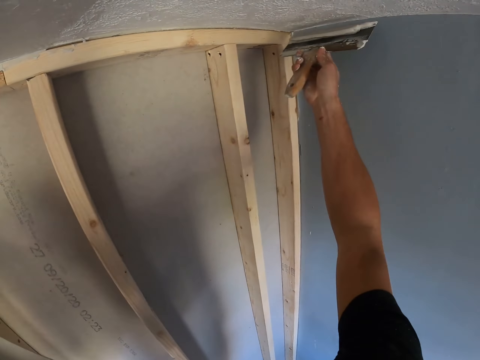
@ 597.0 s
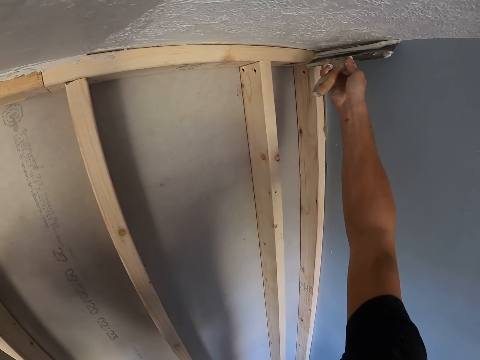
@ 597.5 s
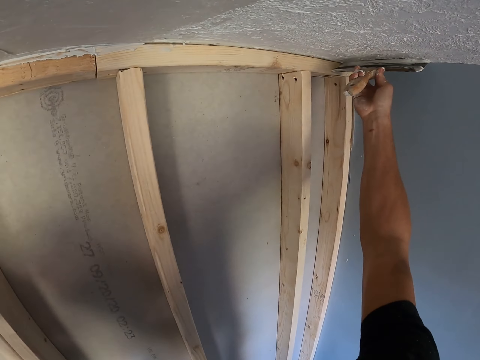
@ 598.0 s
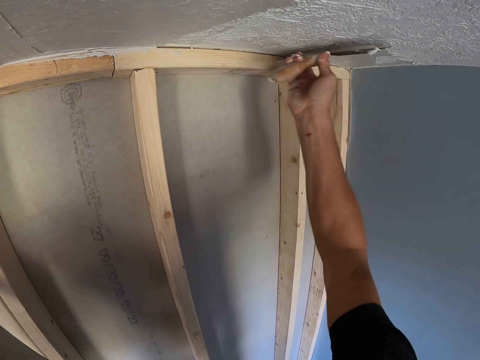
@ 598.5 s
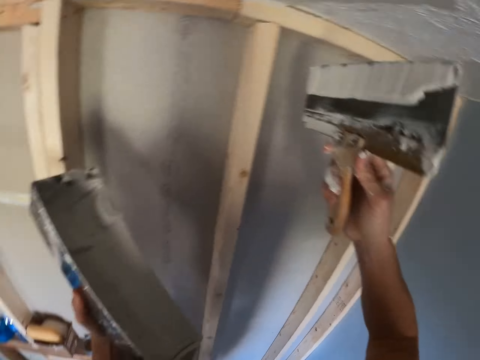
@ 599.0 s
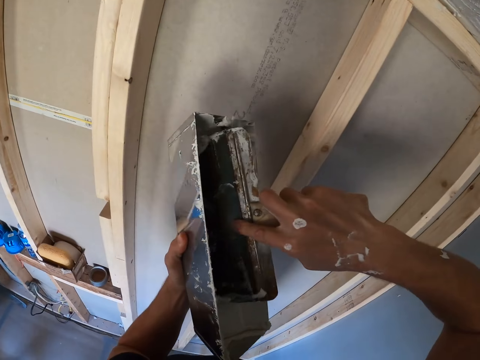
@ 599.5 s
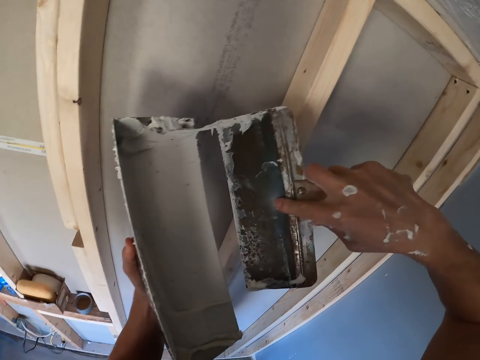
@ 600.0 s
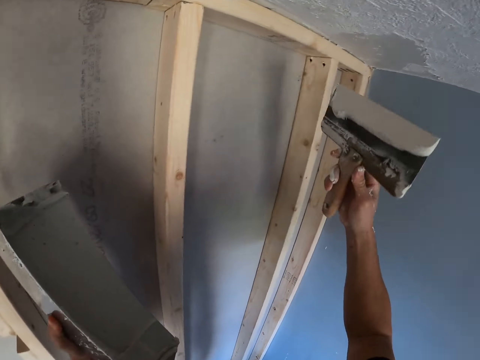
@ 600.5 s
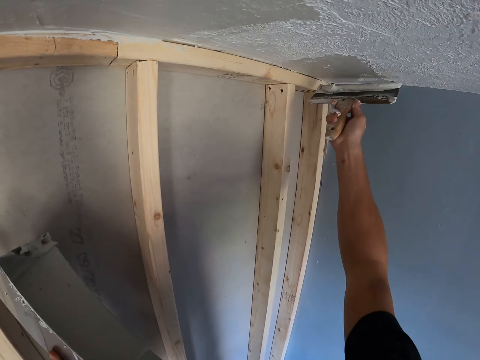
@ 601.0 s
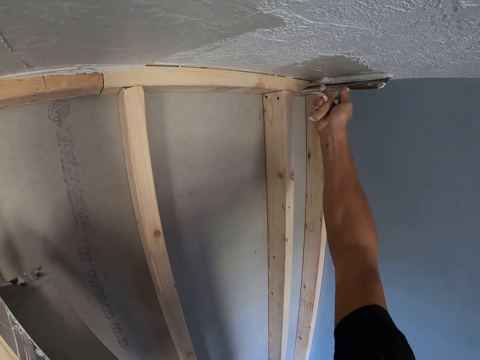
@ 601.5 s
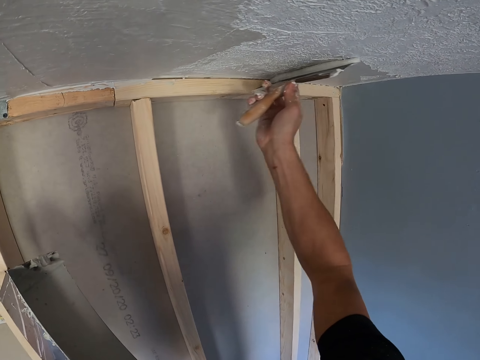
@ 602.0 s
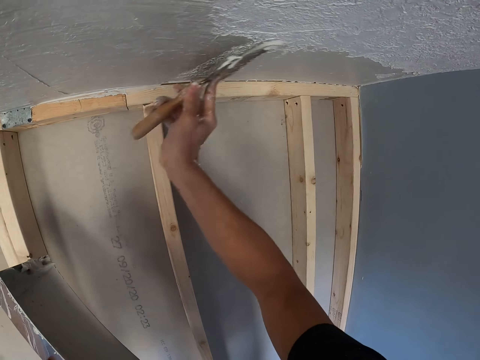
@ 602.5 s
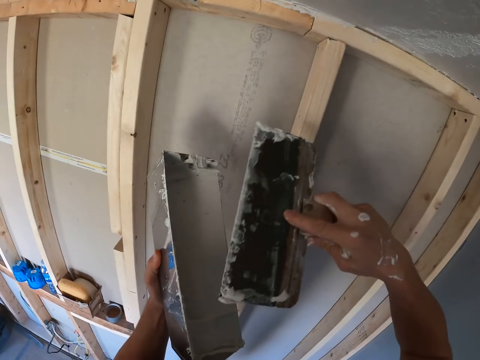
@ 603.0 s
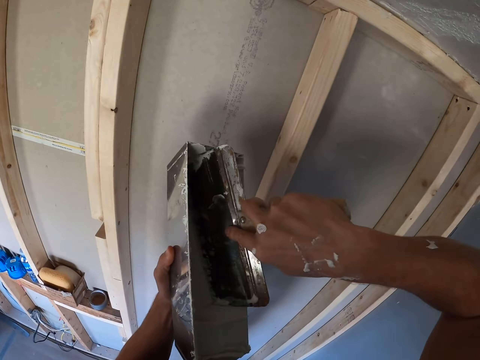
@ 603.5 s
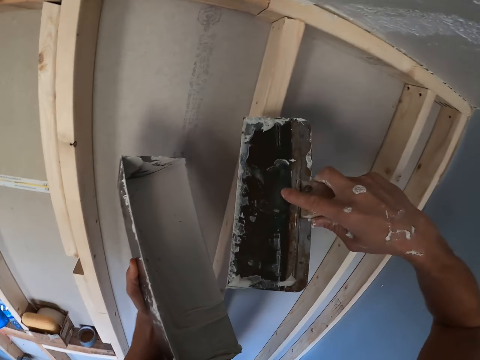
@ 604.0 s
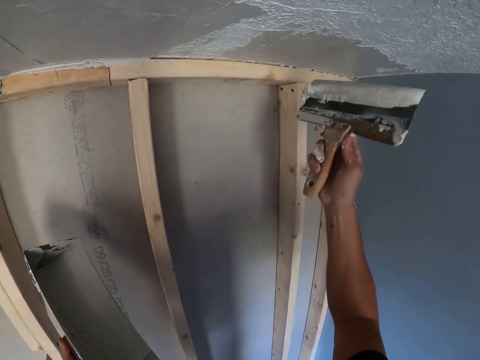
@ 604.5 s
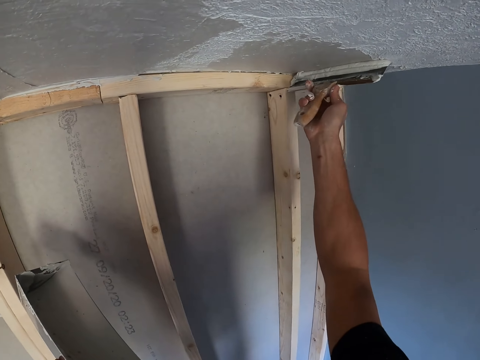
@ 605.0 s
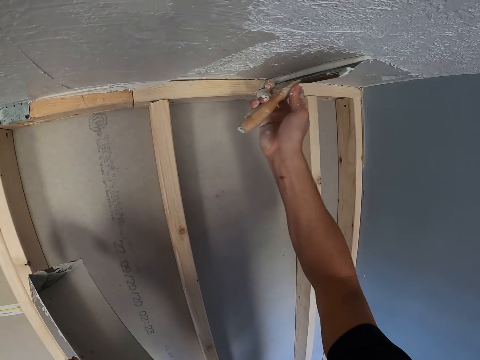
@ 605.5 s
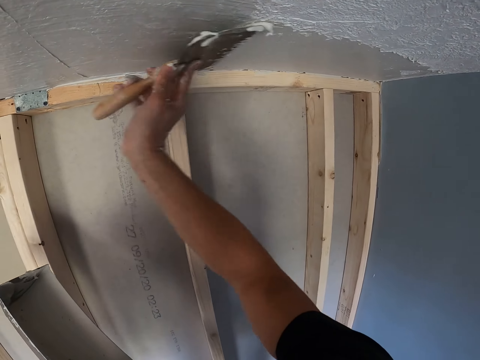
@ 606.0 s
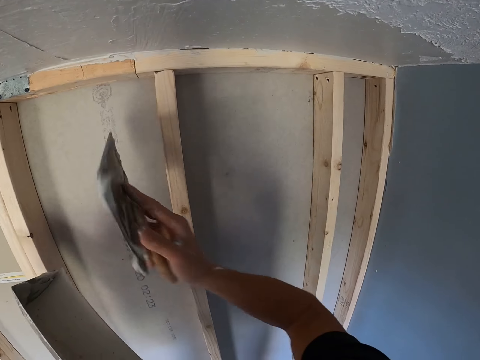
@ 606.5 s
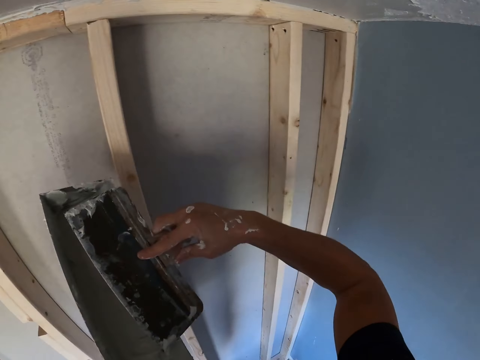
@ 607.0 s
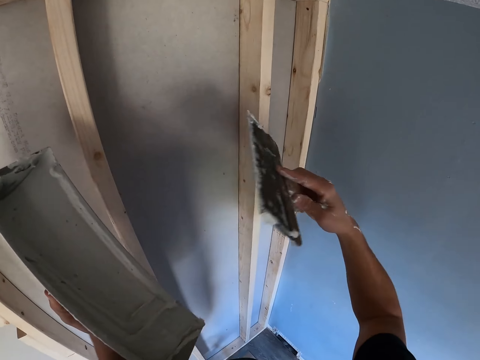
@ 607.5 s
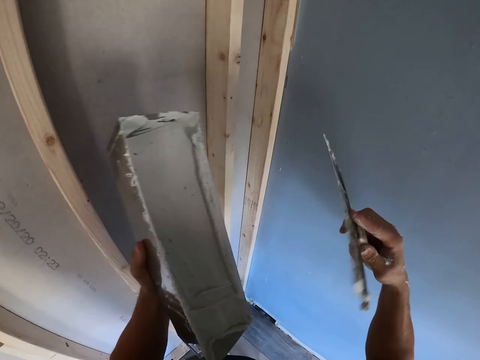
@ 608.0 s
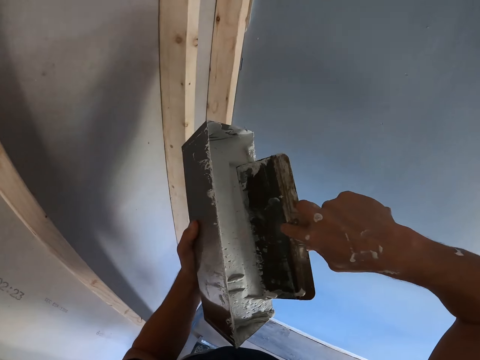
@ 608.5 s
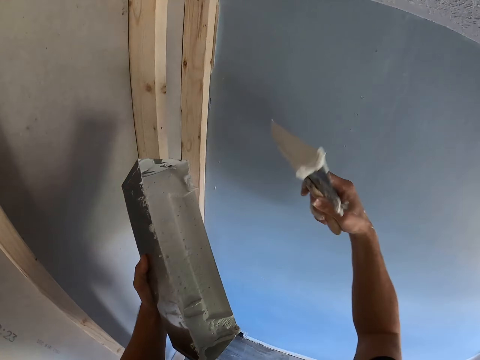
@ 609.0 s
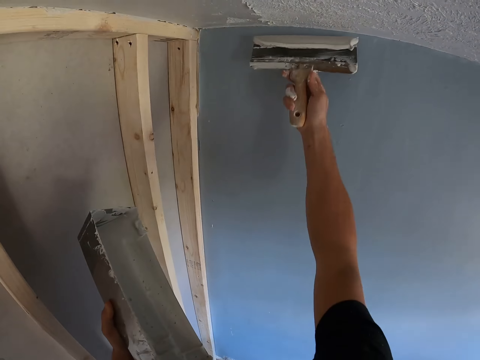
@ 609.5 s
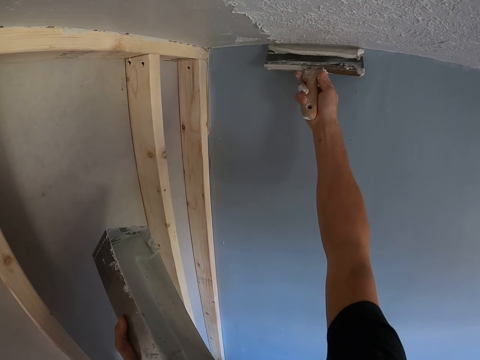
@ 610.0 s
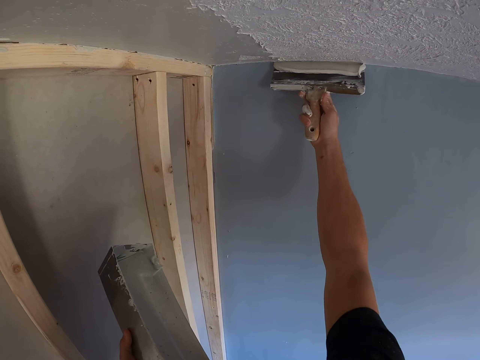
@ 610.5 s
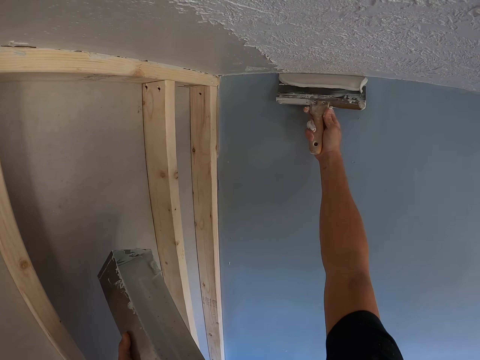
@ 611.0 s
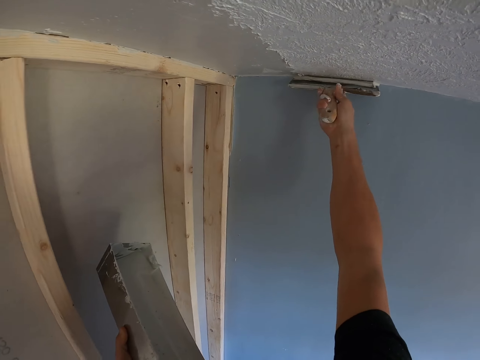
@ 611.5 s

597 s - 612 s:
The camera wearer plasters the ceiling with a plastering spatula. They dip a scraper in a filler container and remove excess paint from the spatula. They plaster the ceiling with the plastering spatula. They dip the scraper in the filler container and remove excess paint from the spatula. They plaster the ceiling with the plastering spatula. They dip the scraper in the filler container and remove excess paint from the spatula. They apply filler on the roof with the scraper.

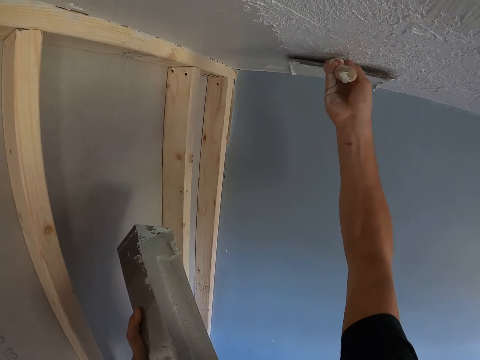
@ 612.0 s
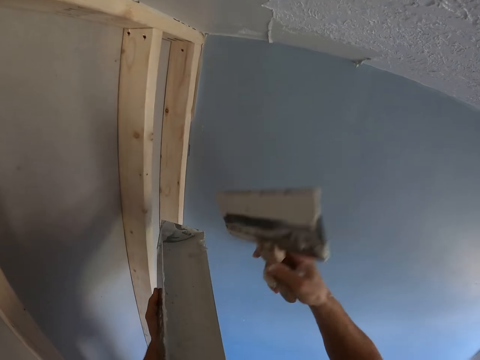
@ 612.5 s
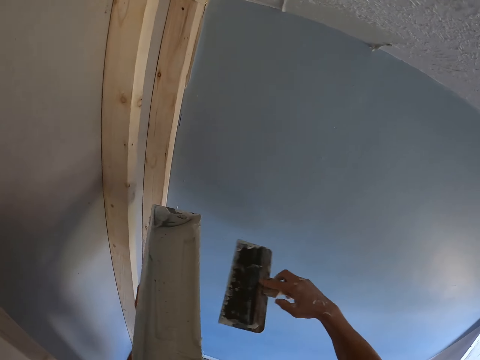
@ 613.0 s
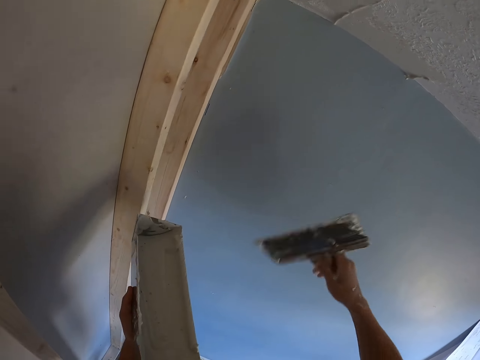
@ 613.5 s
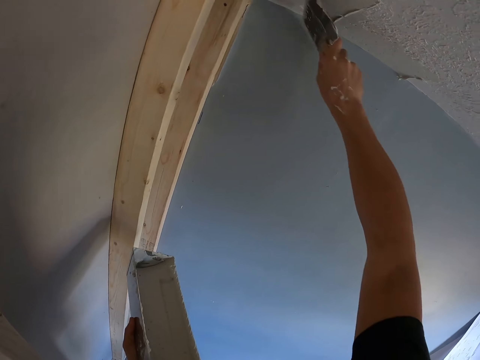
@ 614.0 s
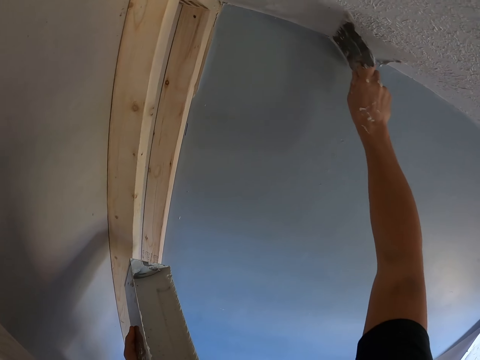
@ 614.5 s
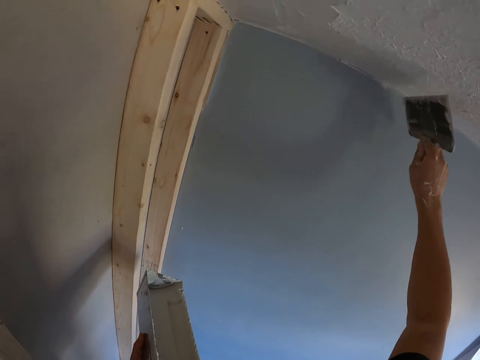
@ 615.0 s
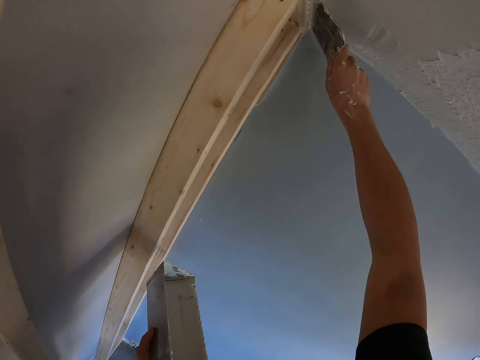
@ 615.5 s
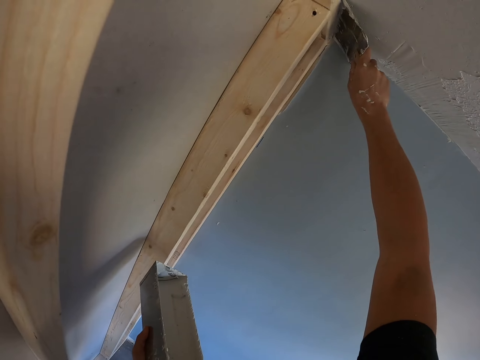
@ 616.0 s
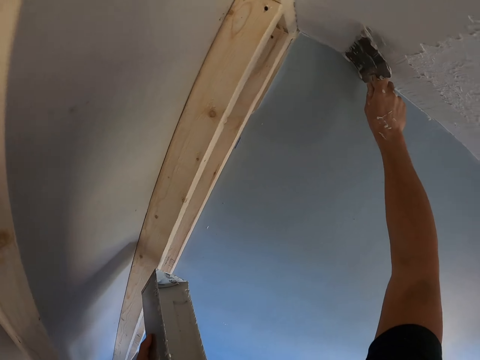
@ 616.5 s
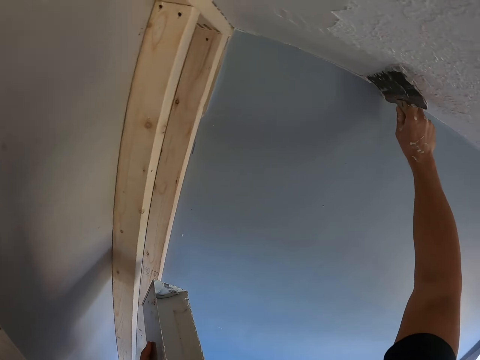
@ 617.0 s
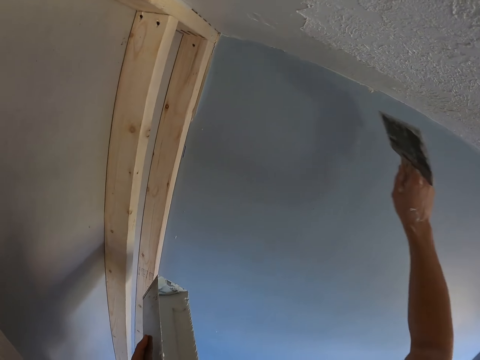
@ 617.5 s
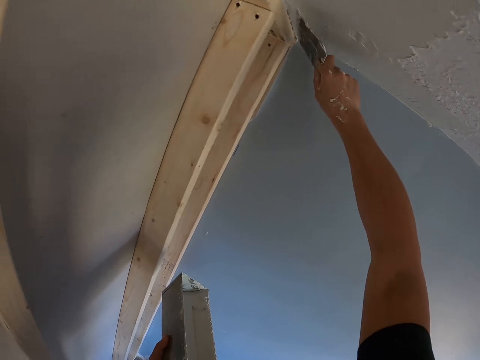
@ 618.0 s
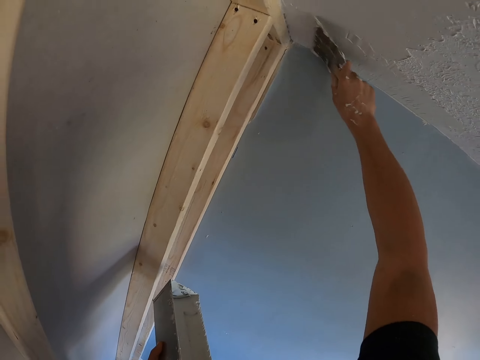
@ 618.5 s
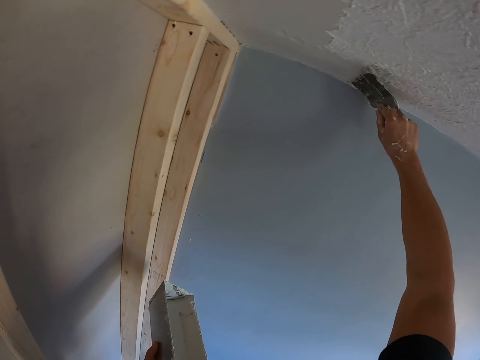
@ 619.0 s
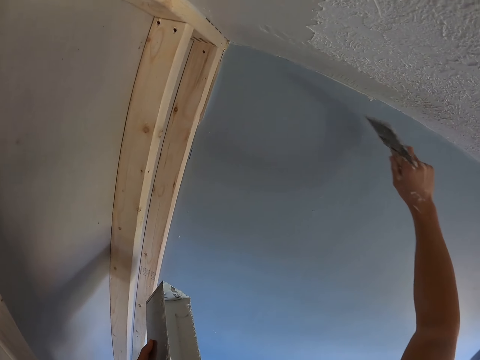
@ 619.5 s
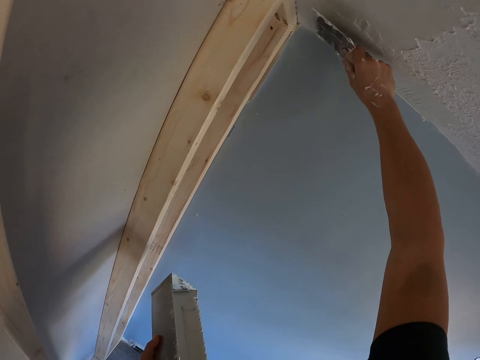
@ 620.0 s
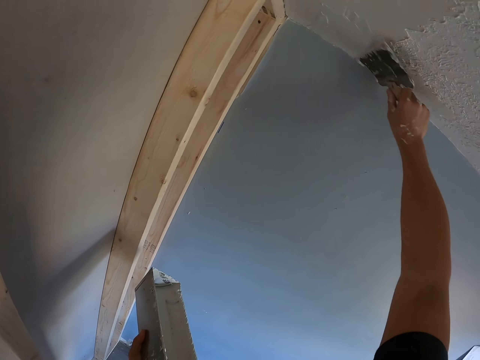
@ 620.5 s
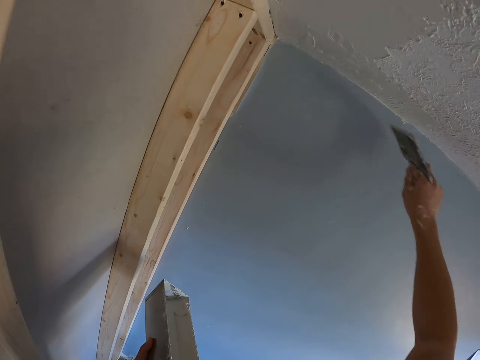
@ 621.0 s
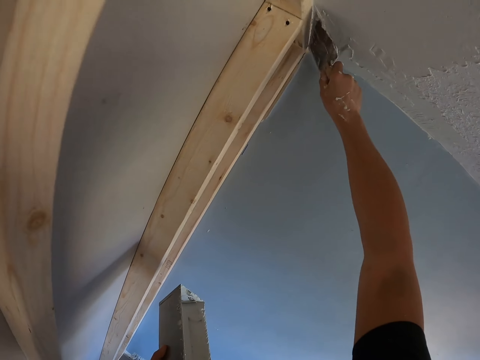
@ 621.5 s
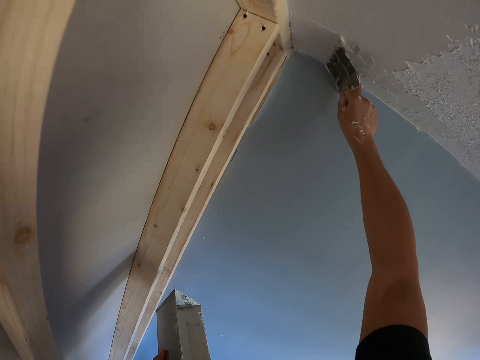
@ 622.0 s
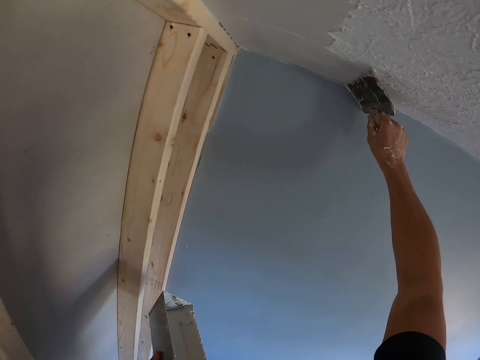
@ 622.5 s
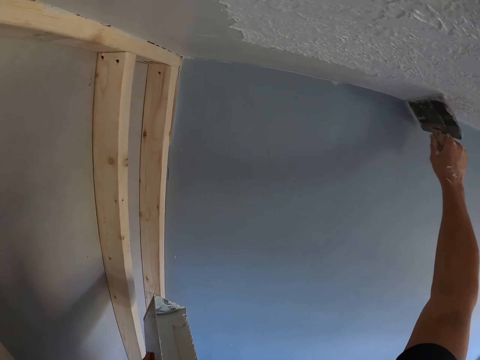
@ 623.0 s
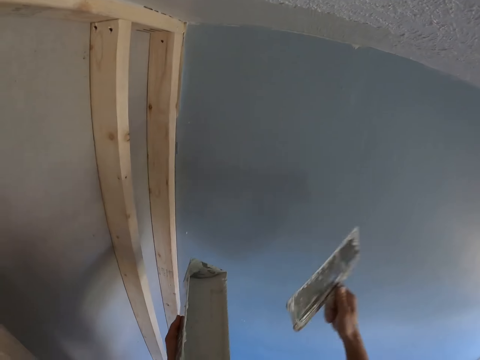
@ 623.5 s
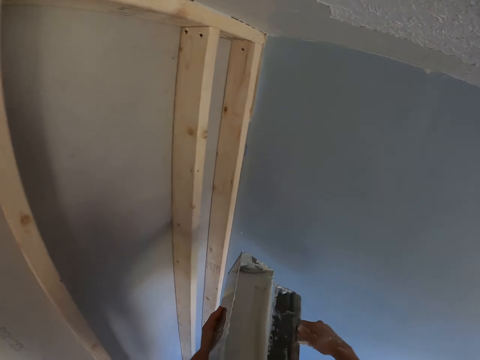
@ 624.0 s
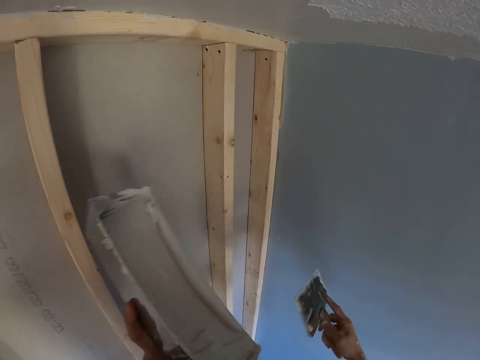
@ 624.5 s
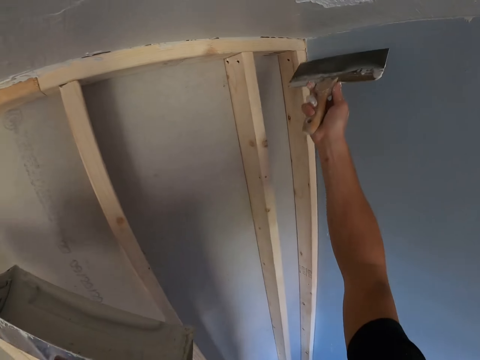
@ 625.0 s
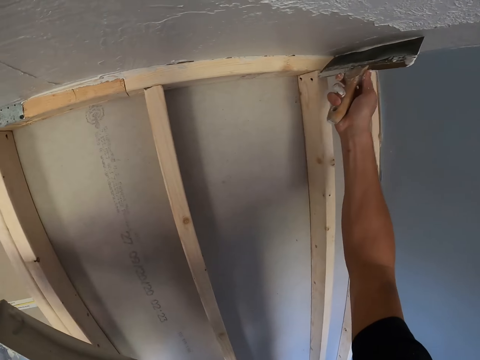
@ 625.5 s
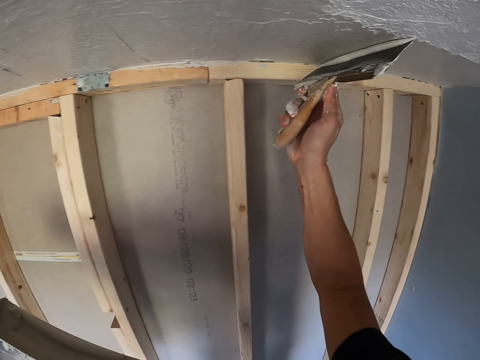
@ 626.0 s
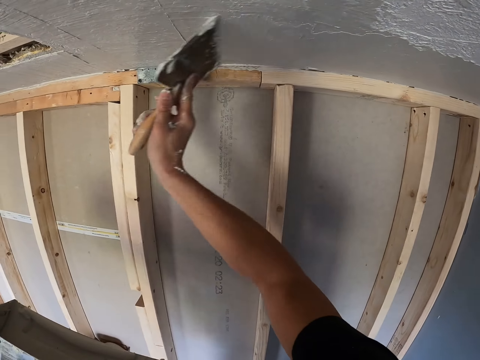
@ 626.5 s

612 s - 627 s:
The camera wearer removes a little filler from a scraper onto a filler container. They apply filler on the roof with the scraper. They remove a little filler from the scraper onto the filler container, and apply filler on the roof with the scraper.
